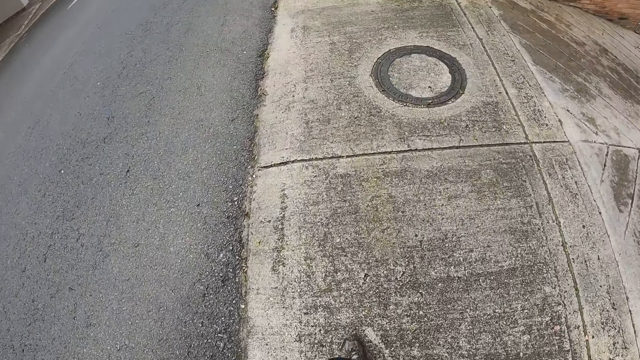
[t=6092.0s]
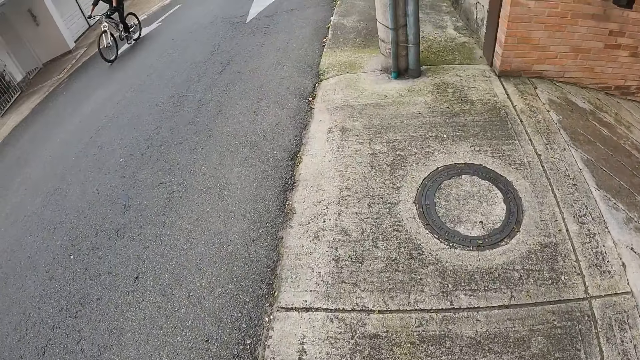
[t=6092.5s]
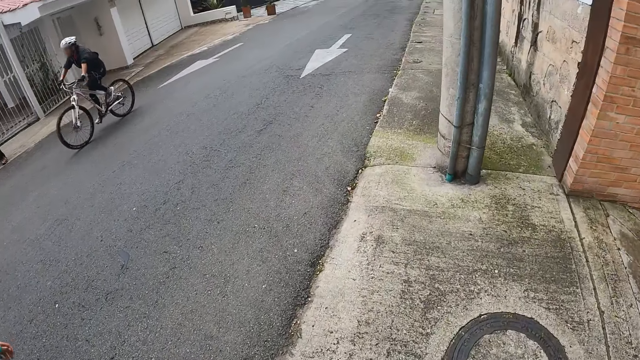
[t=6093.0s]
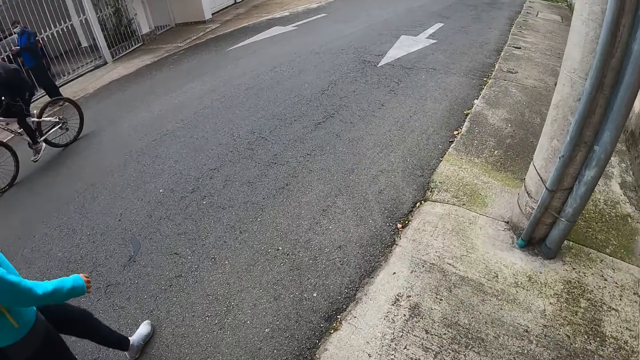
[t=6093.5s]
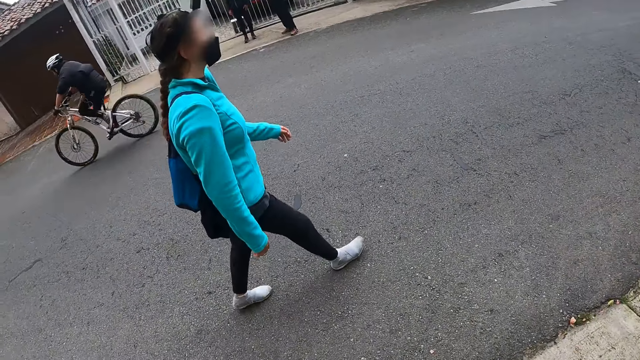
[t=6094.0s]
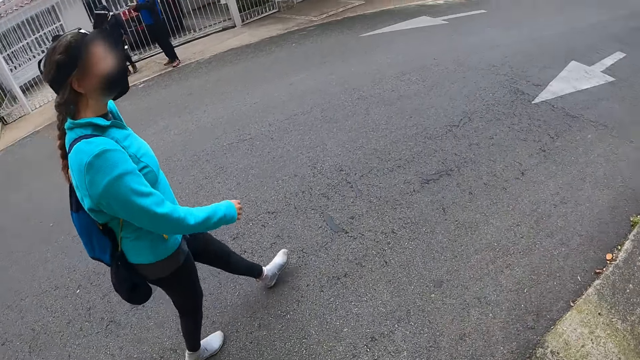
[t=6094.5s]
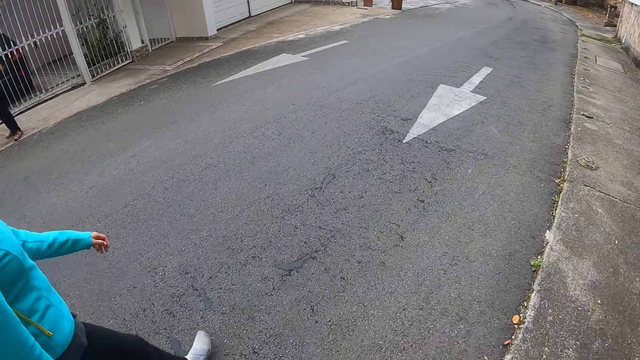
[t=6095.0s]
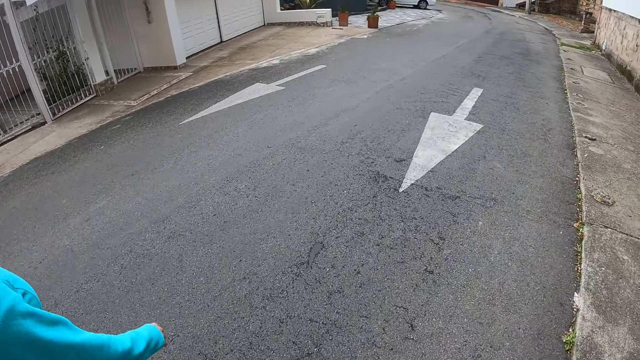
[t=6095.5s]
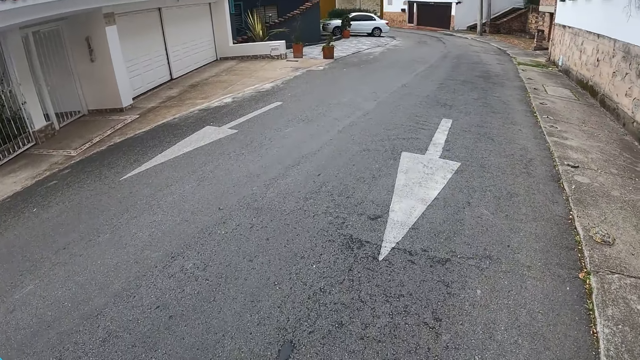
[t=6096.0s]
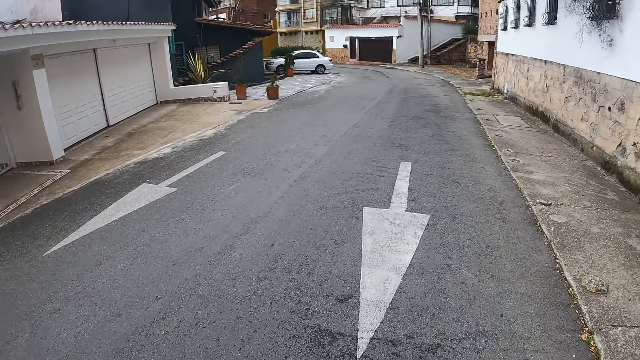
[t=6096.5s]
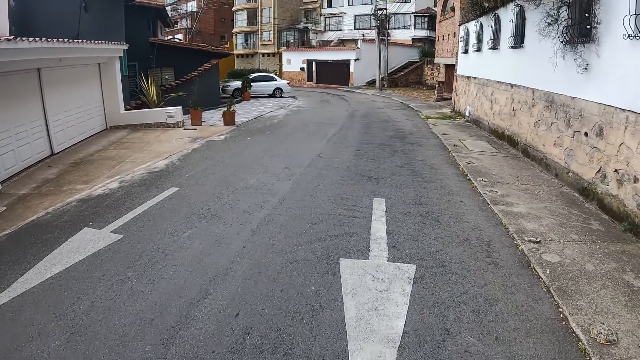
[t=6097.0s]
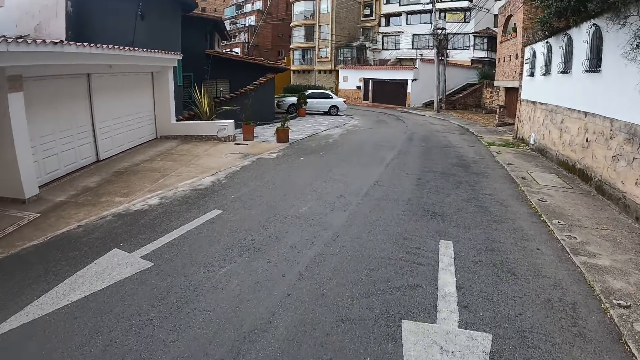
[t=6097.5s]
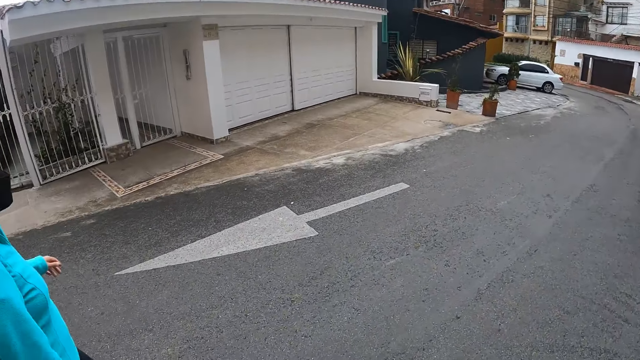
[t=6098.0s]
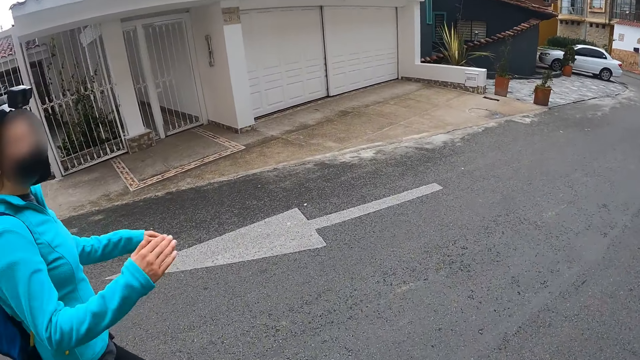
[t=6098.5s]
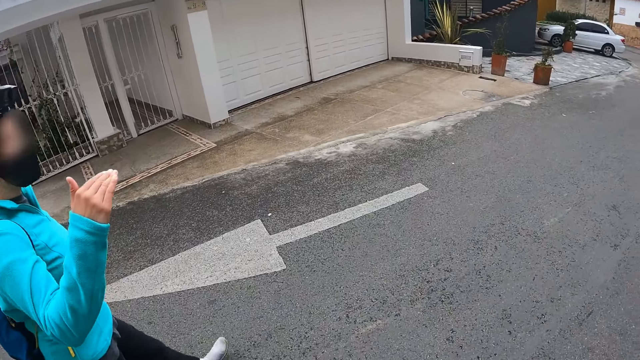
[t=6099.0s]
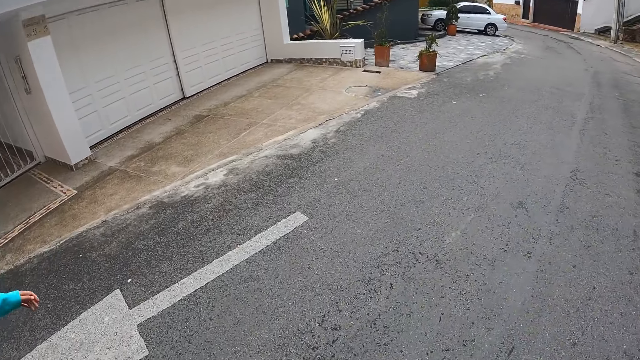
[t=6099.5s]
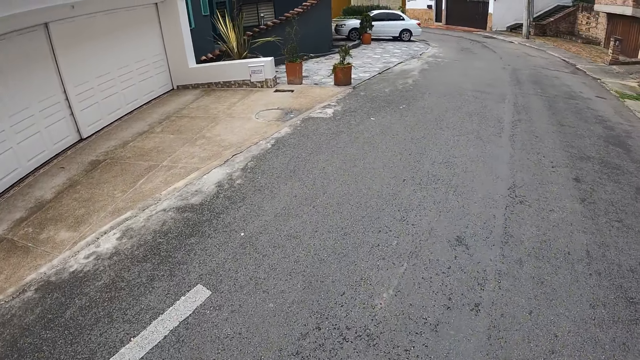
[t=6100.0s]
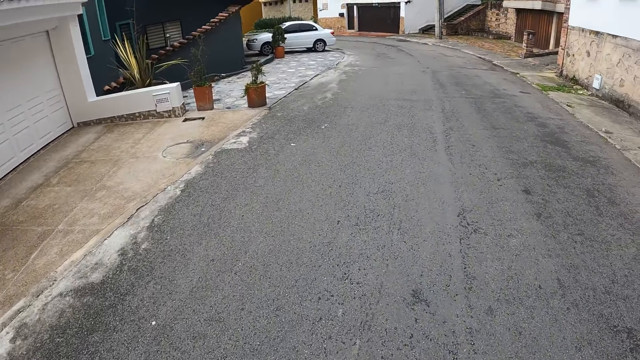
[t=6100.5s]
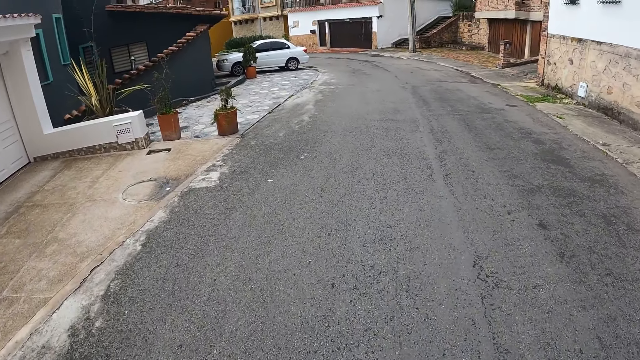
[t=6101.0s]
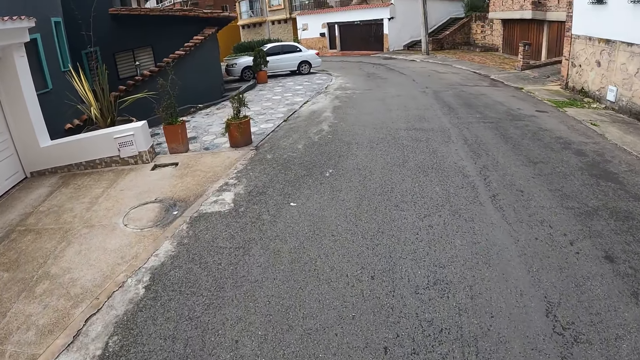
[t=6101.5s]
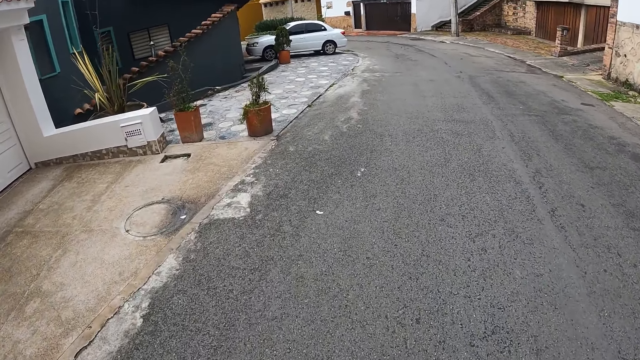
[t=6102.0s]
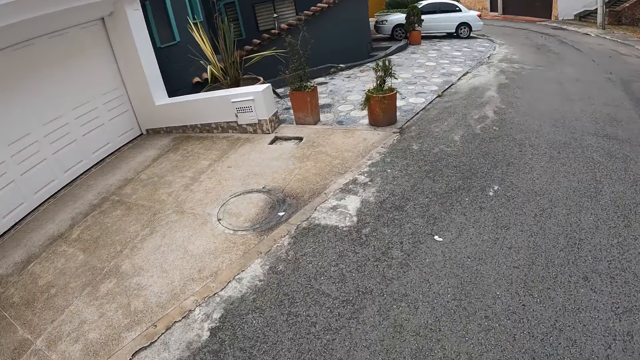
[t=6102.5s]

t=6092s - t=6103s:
The camera wearer crosses to the other side of a street with a woman and another woman. The first woman interacts with the camera wearer. The first woman moves the right hand. The camera wearer, the first woman and the other woman walk on the road.

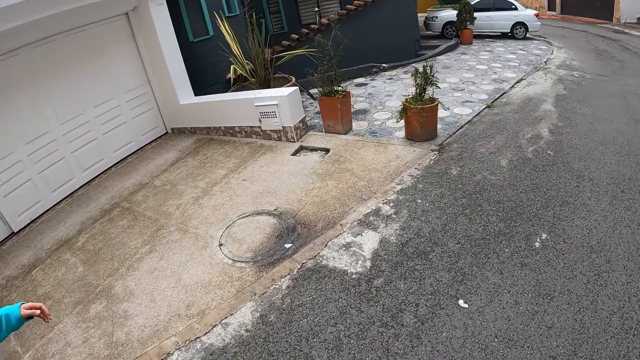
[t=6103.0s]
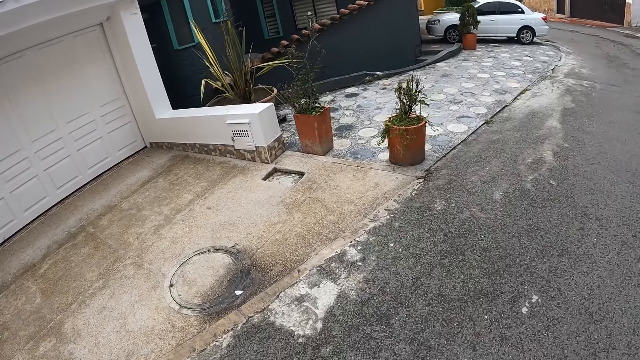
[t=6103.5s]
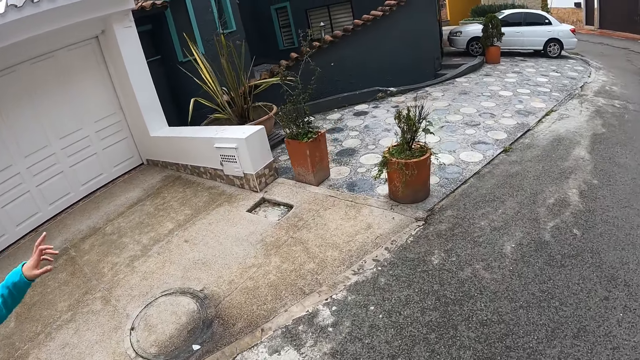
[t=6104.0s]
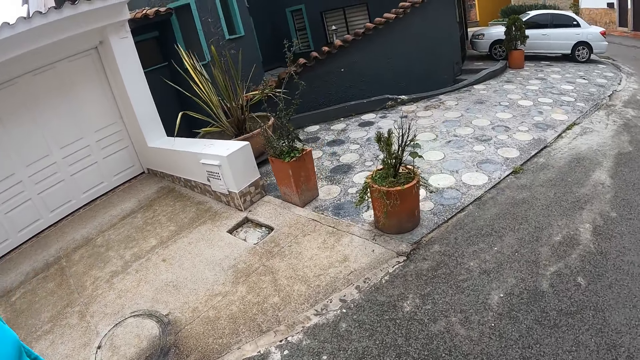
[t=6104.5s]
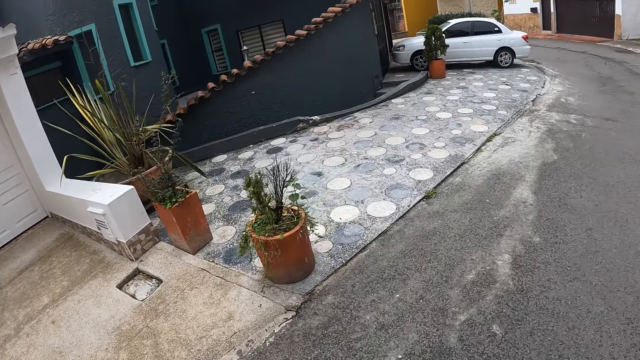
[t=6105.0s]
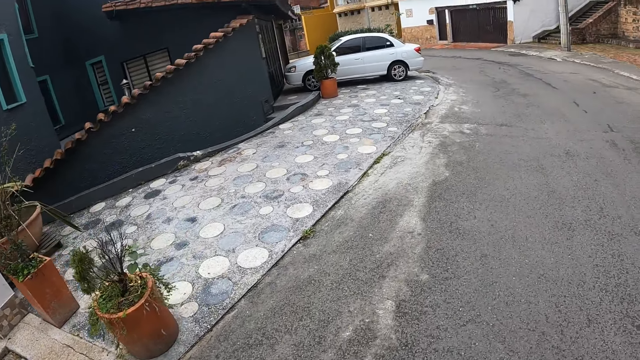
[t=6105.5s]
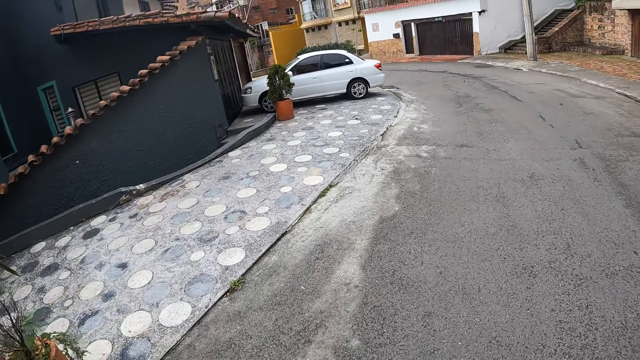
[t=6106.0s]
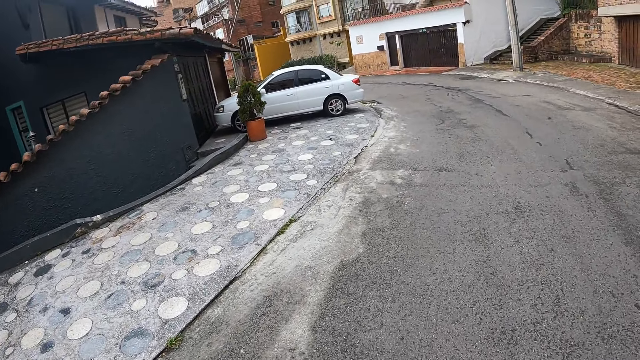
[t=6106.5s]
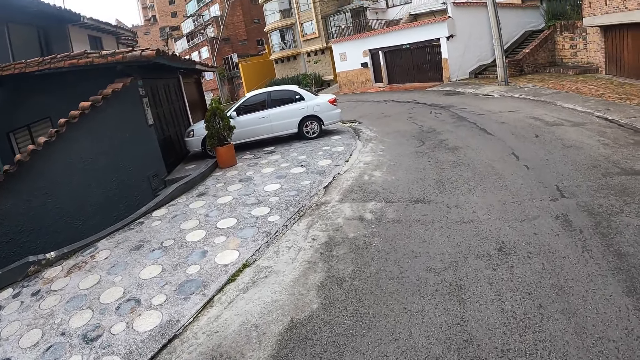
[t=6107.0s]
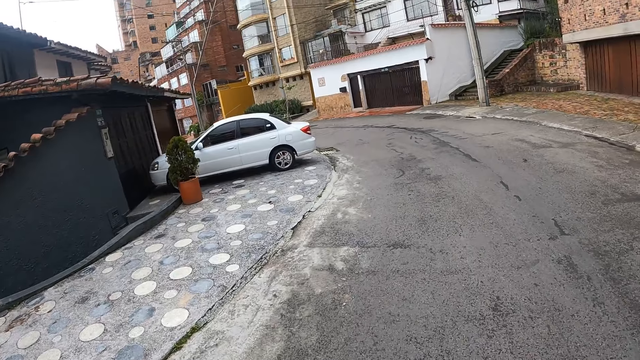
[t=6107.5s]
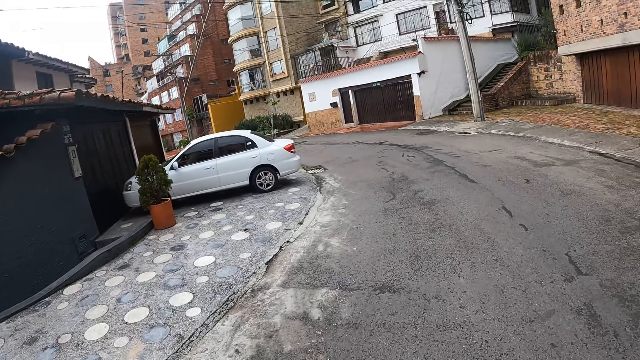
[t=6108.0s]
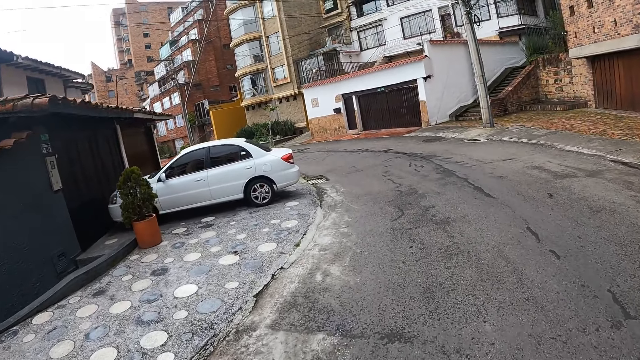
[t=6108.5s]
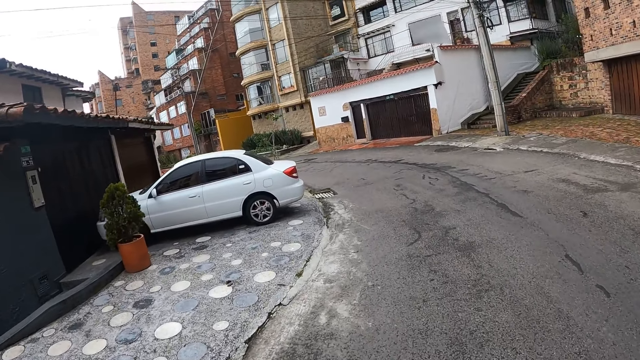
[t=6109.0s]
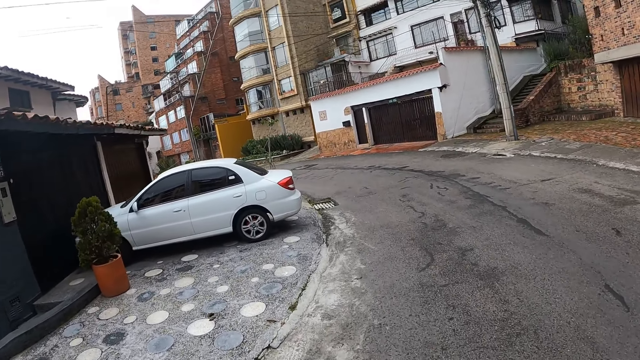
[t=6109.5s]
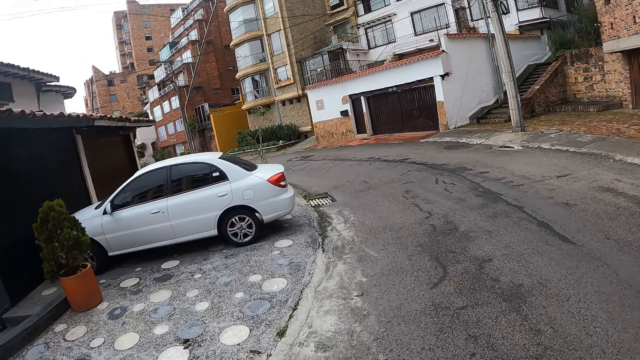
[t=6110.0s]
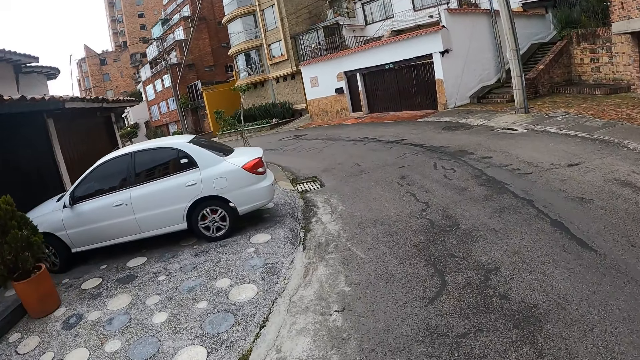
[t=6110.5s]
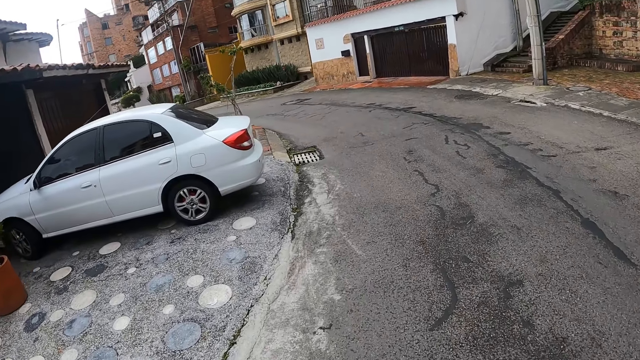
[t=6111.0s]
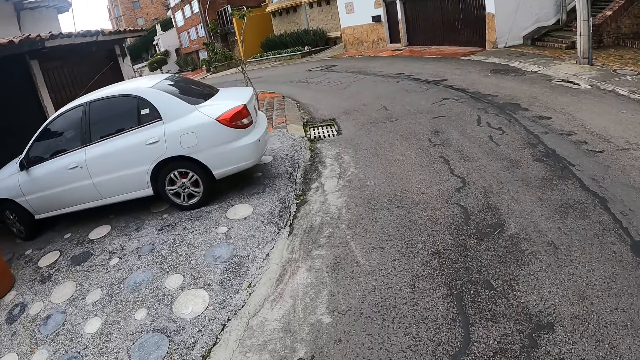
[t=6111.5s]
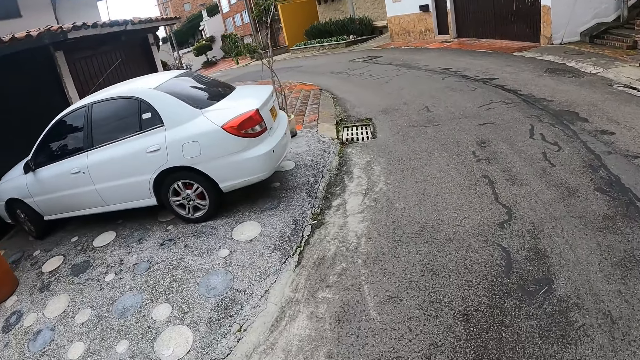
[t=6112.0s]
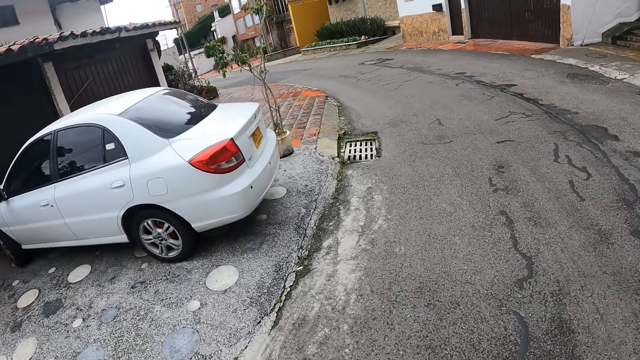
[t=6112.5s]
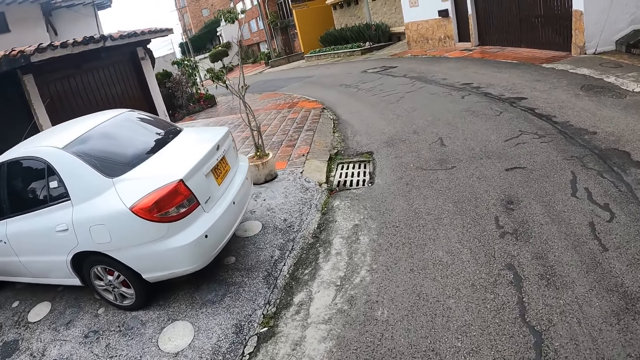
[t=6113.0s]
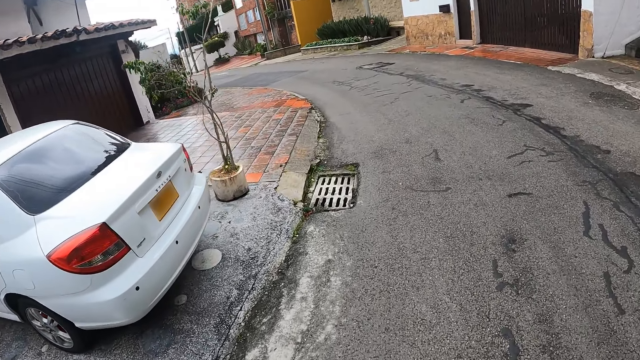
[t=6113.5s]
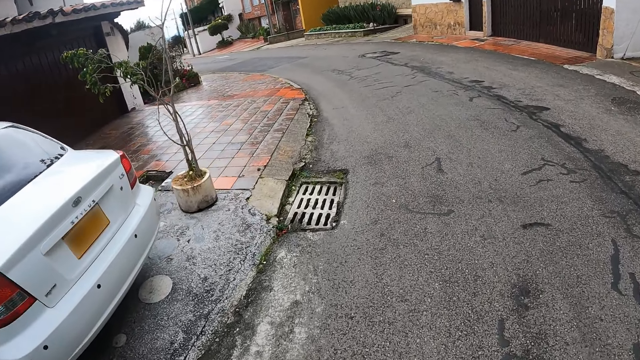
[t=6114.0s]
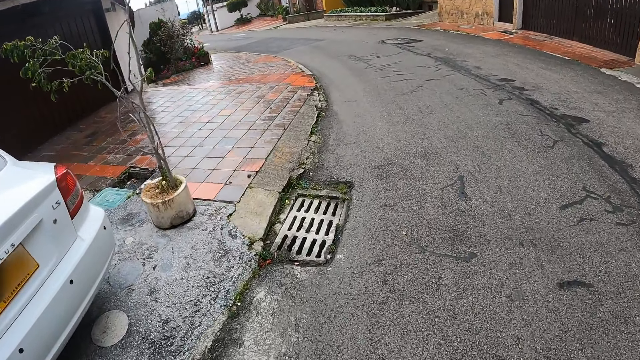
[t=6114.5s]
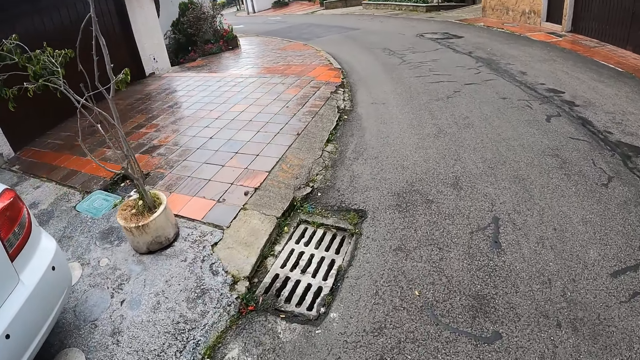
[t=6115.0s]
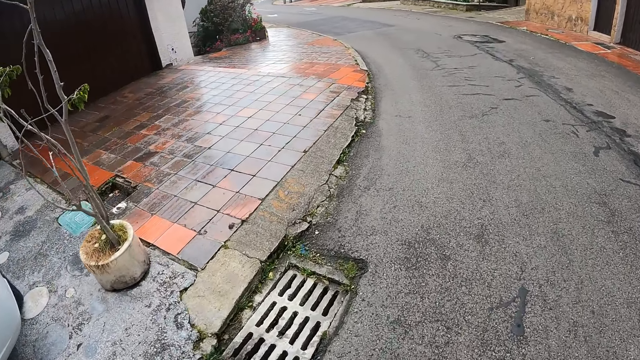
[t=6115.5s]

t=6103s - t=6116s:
A woman shows something with the right hand. The camera wearer, the woman and another woman walk on the road.
